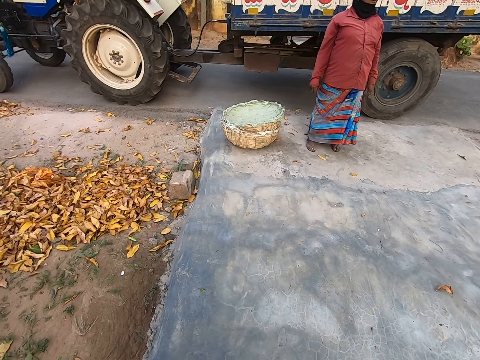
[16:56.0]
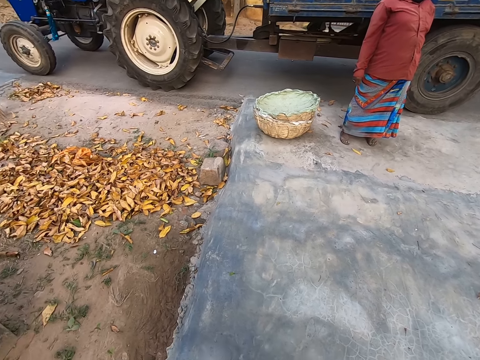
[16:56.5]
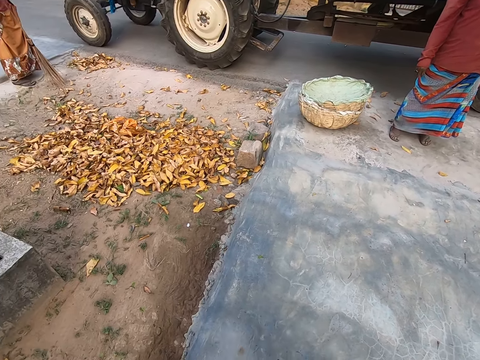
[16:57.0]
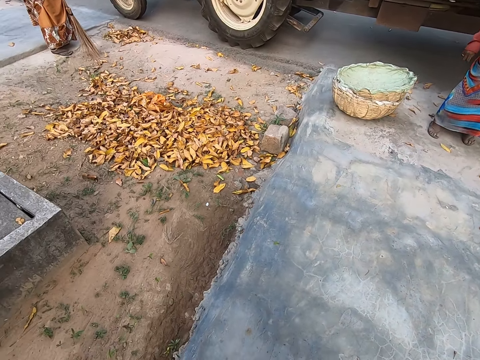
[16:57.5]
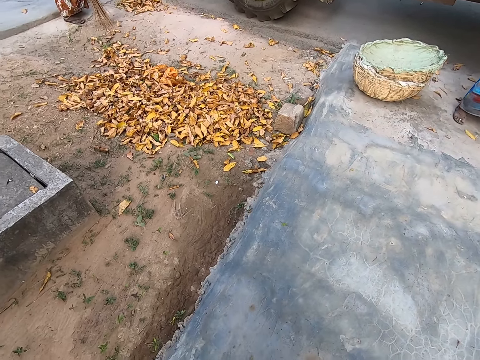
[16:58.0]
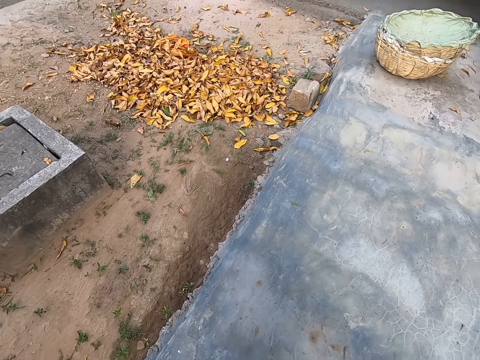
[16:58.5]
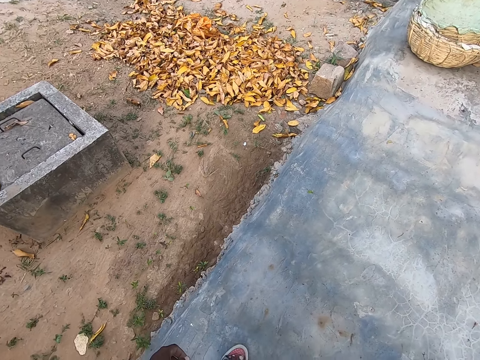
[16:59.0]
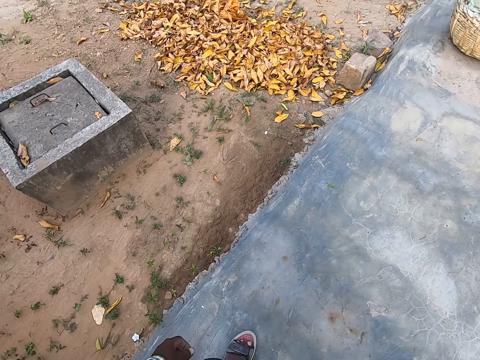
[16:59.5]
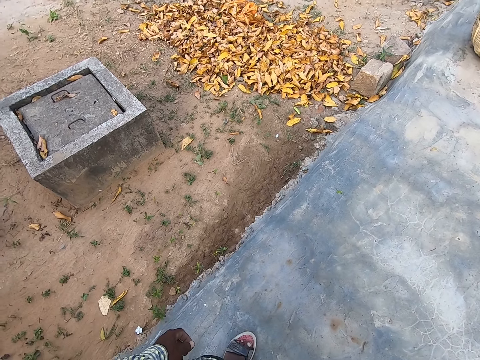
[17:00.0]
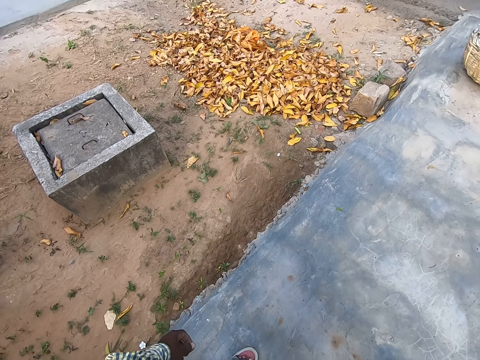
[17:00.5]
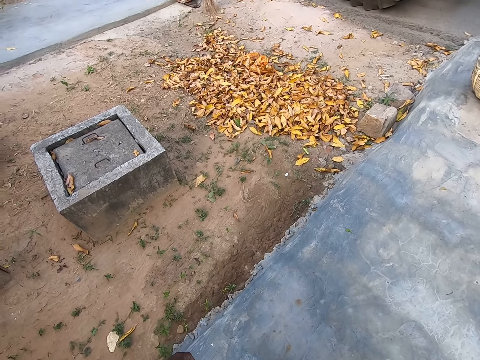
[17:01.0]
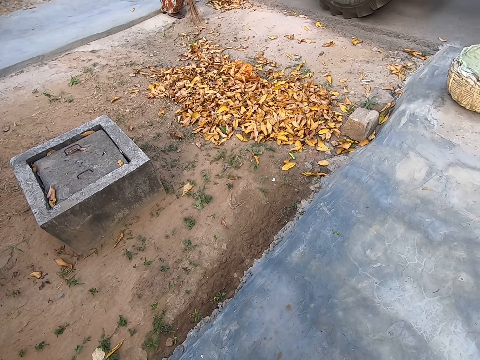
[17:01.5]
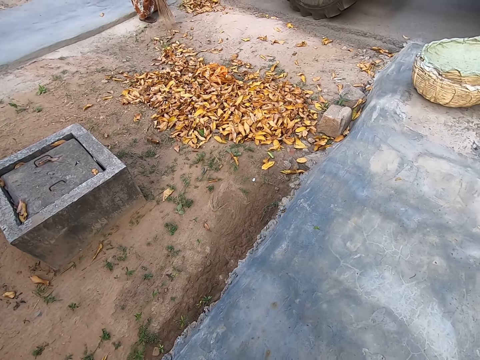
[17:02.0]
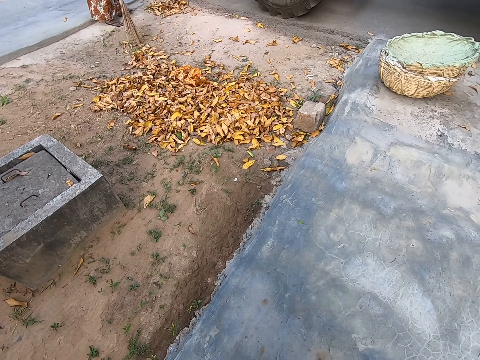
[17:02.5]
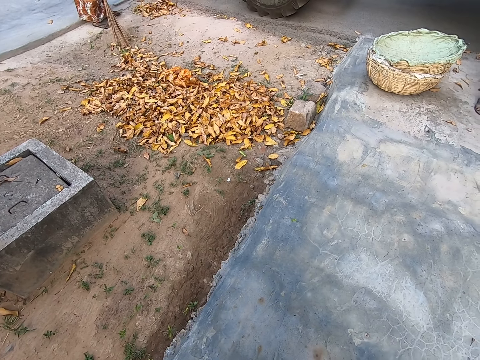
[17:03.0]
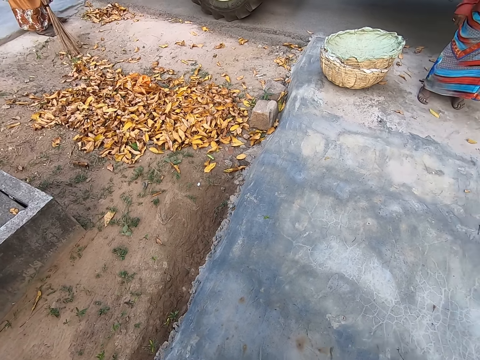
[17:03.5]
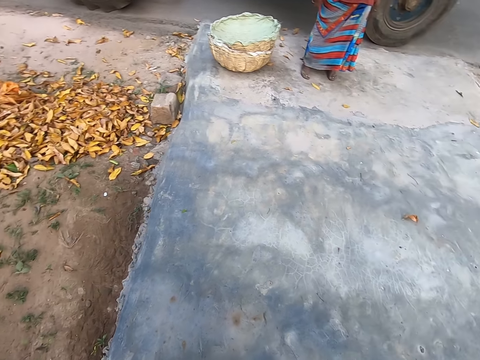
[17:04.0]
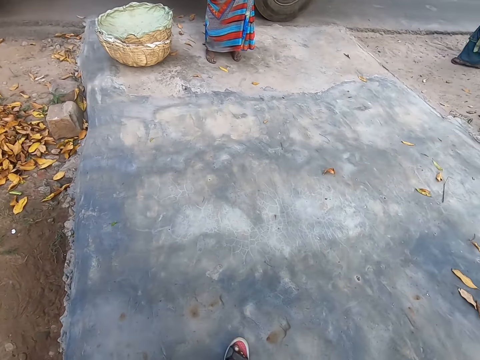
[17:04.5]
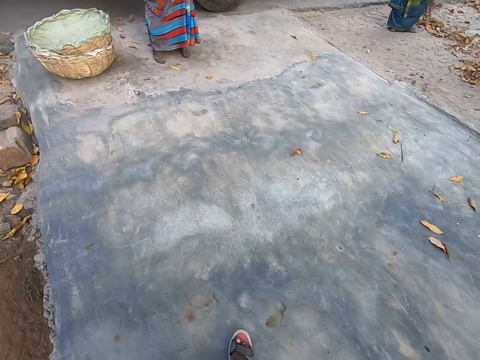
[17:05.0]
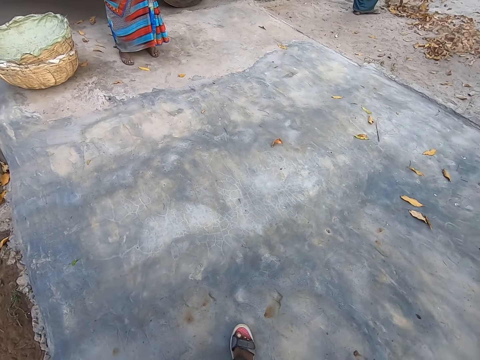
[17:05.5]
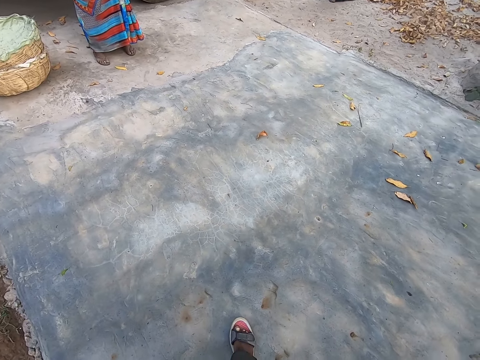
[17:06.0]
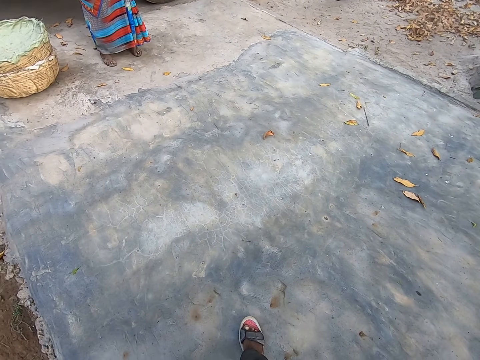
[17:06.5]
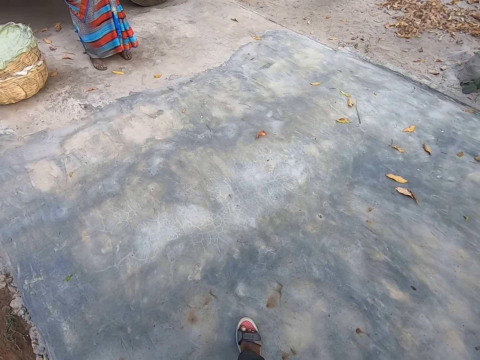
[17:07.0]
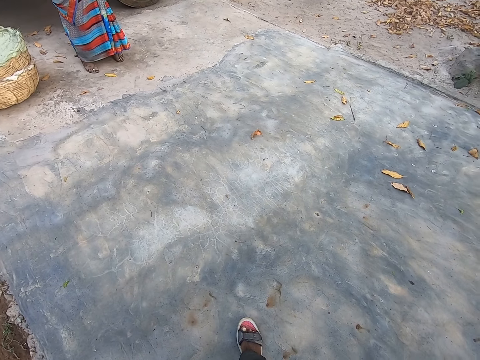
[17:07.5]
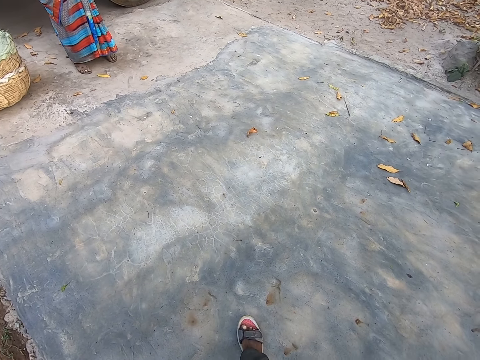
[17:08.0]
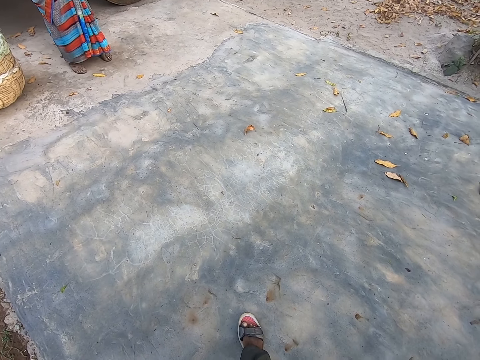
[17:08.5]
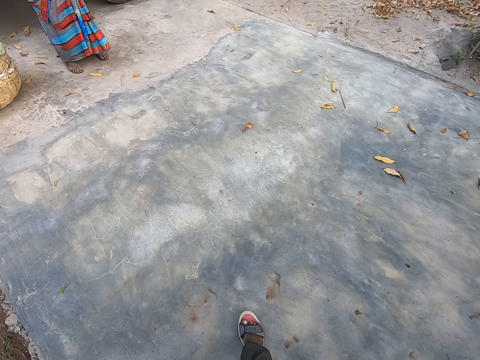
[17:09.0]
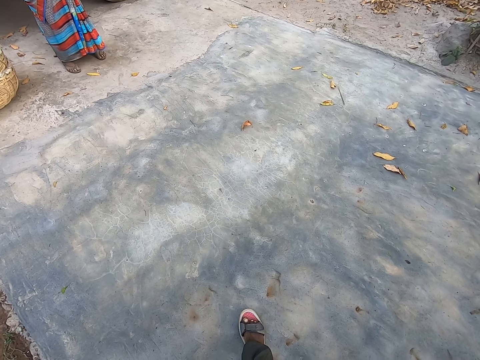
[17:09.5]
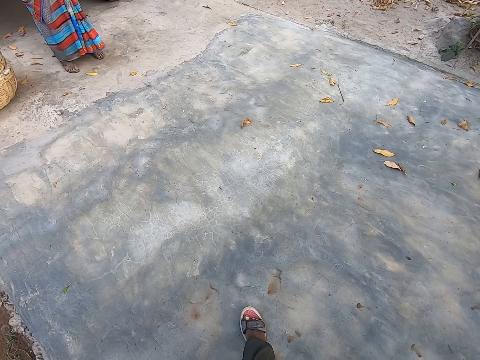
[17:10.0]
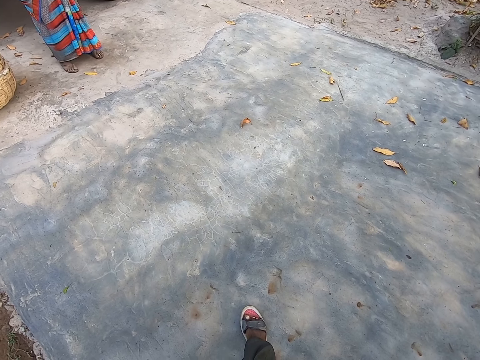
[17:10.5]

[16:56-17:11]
The woman adjusts the broom on the ground with both hands.

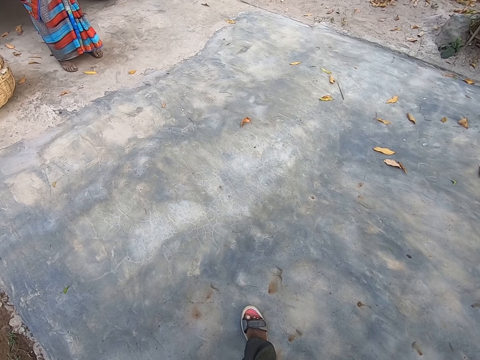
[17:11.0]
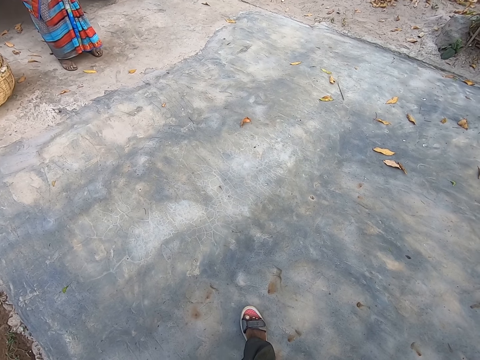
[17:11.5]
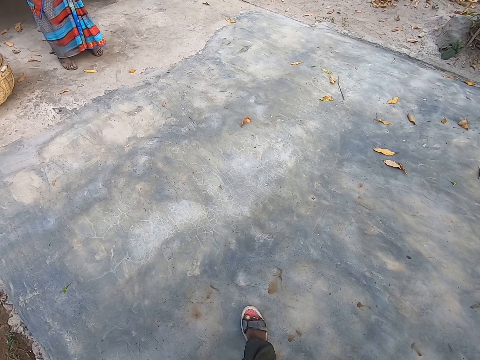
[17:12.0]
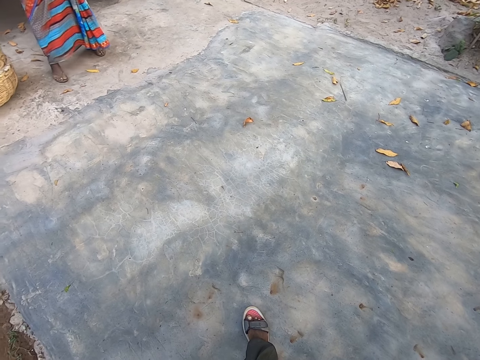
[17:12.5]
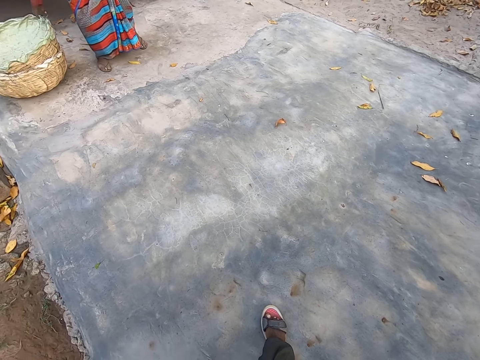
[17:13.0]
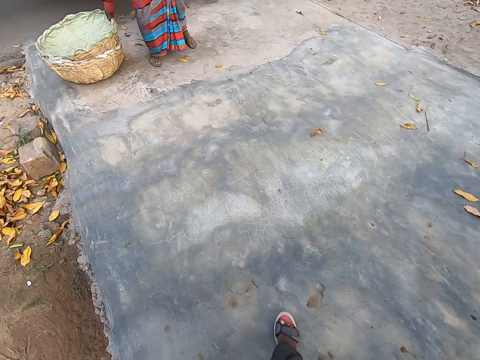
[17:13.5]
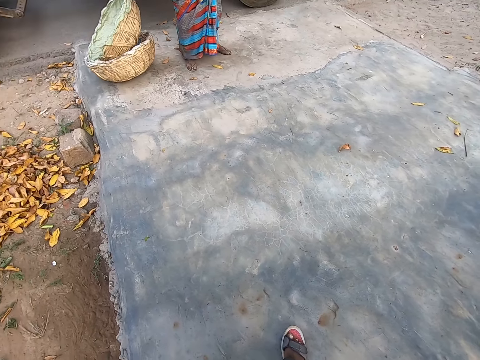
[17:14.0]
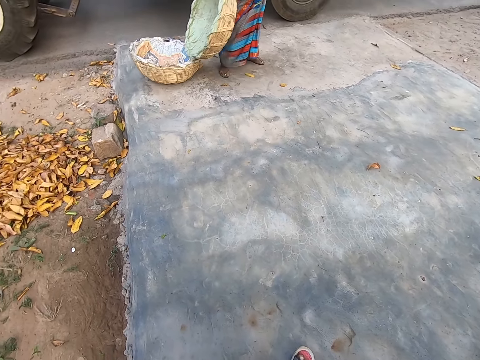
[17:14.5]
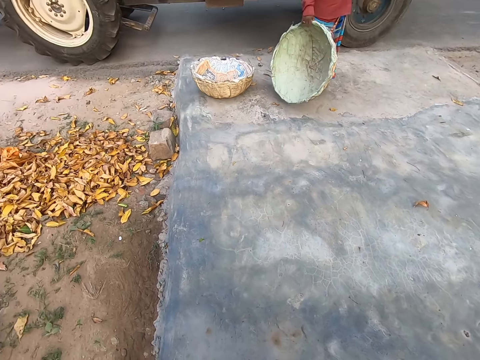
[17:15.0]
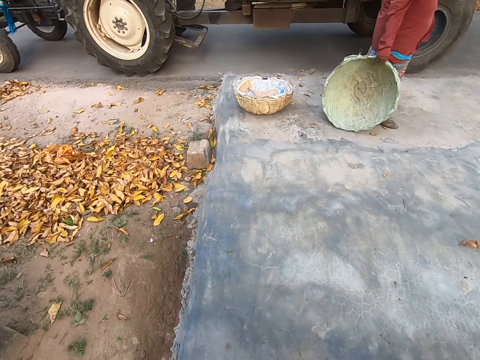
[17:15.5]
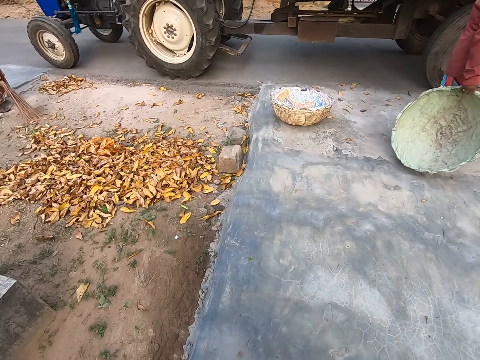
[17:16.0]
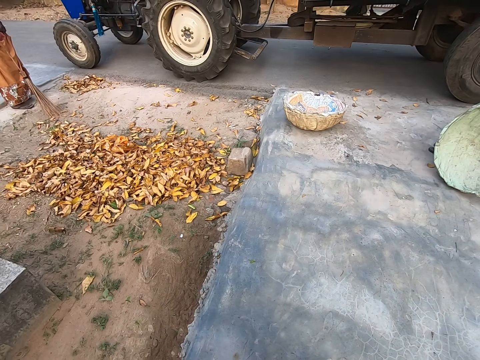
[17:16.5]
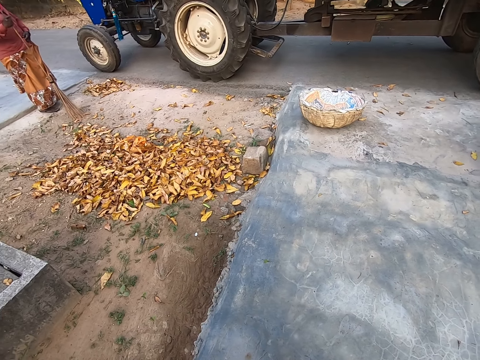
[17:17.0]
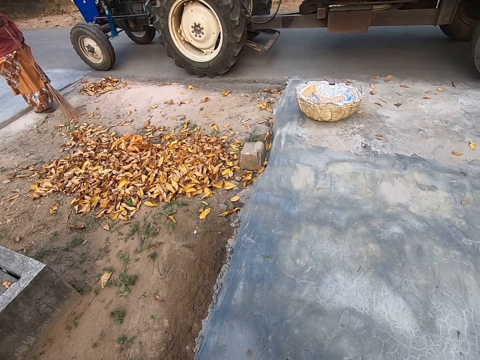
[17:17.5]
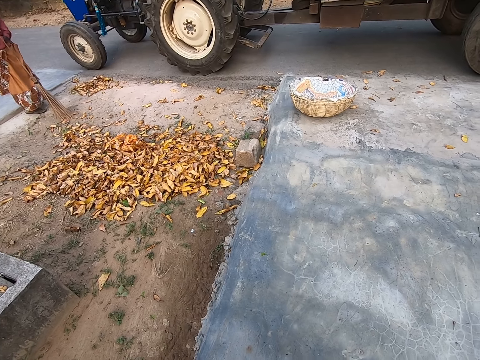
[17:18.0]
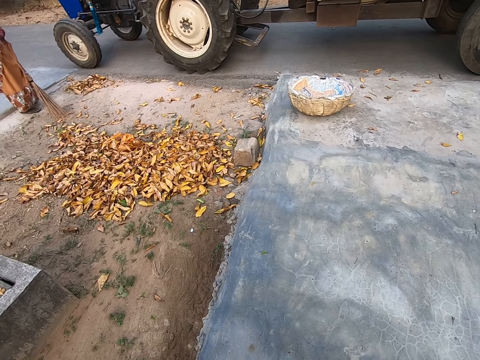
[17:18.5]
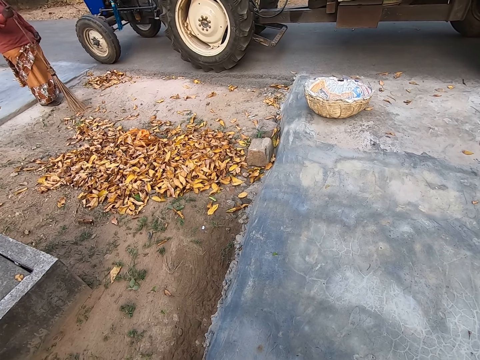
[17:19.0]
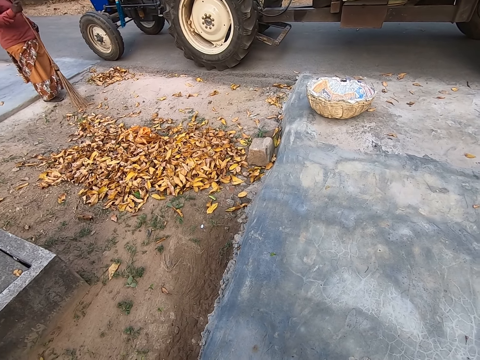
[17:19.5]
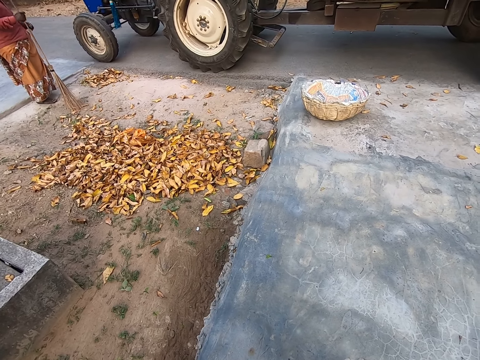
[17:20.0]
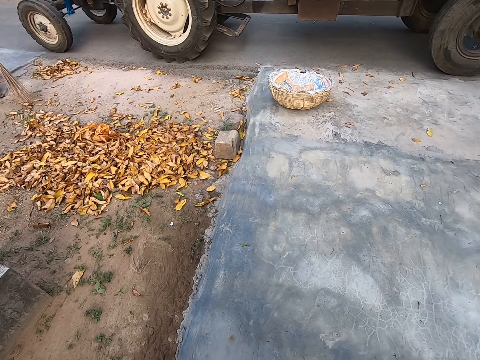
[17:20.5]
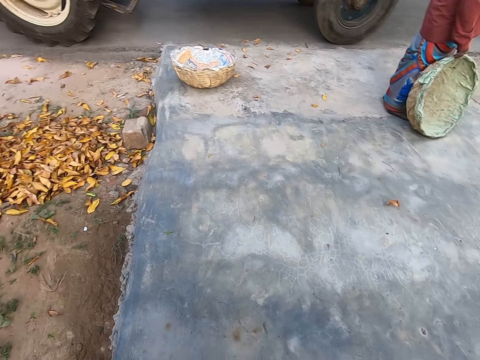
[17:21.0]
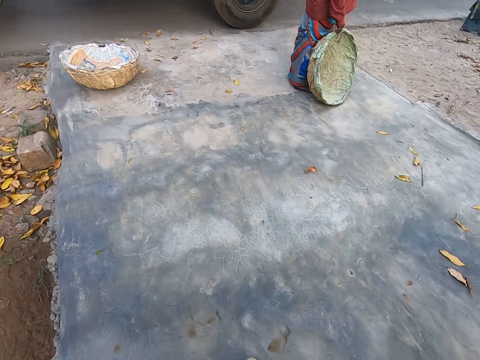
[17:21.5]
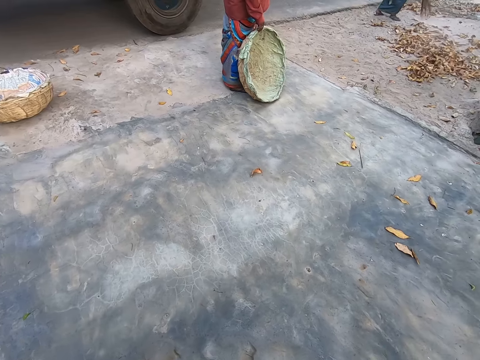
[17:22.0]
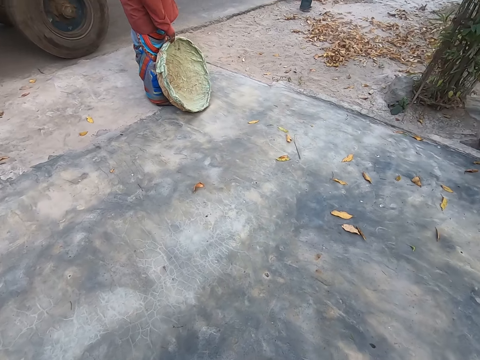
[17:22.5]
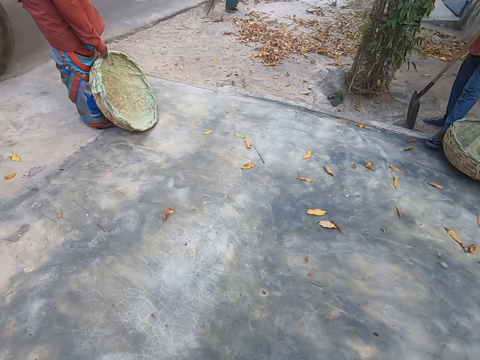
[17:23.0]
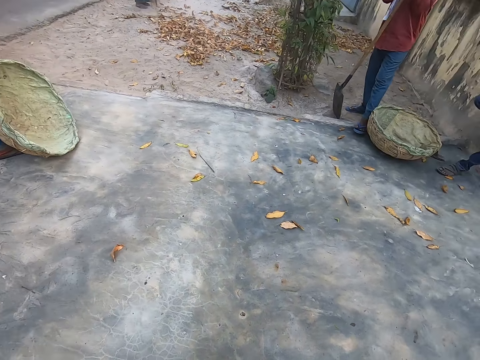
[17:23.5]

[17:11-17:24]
A woman picks a basket from a basket on the ground with her right hand. Another woman adjusts her right hand on the broom. The other woman holds the broom with both hands.
